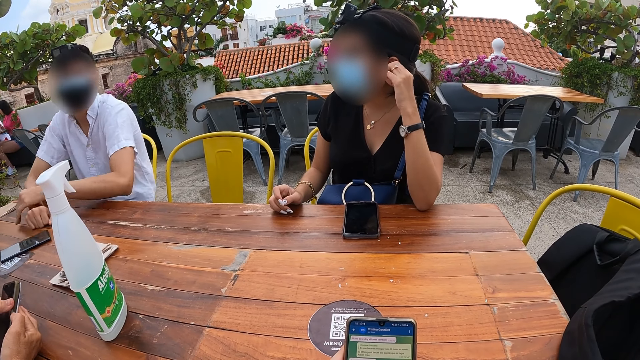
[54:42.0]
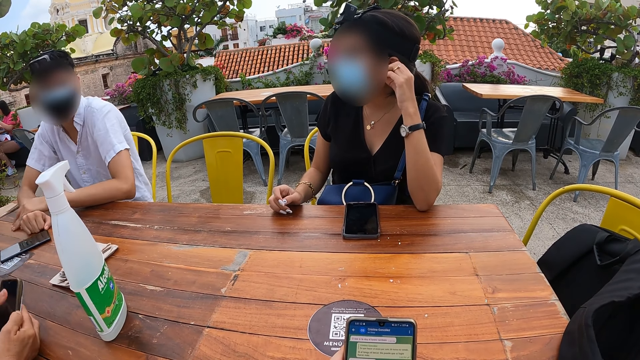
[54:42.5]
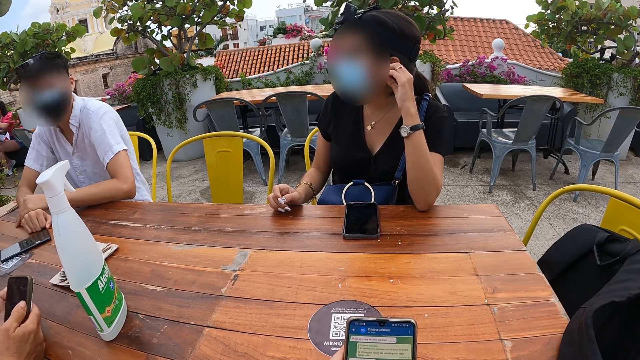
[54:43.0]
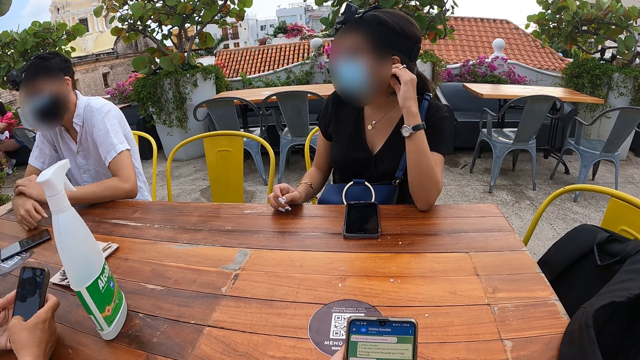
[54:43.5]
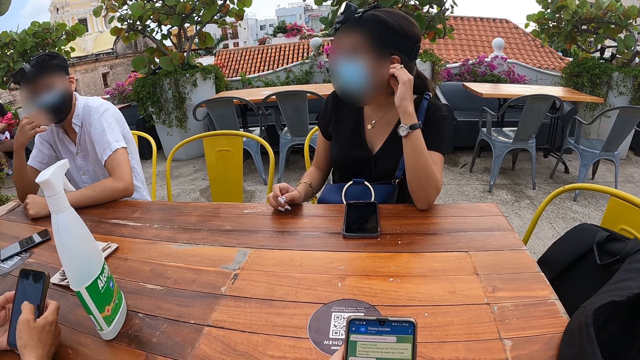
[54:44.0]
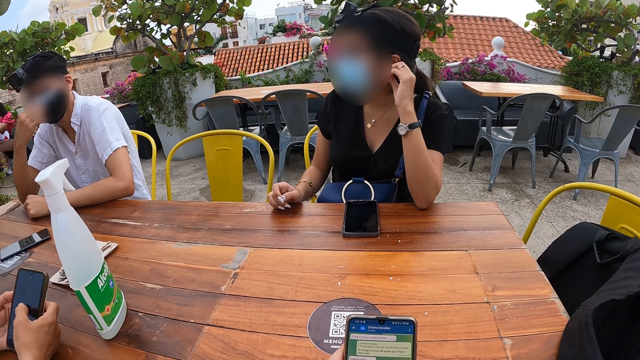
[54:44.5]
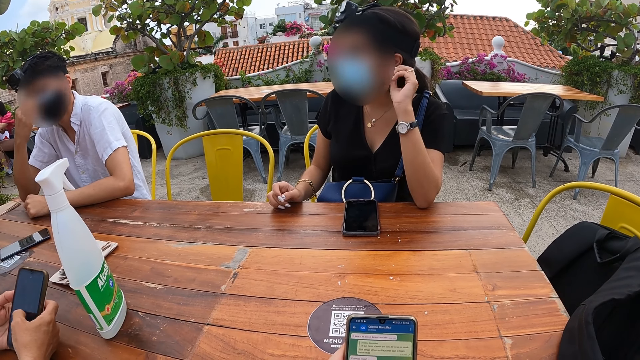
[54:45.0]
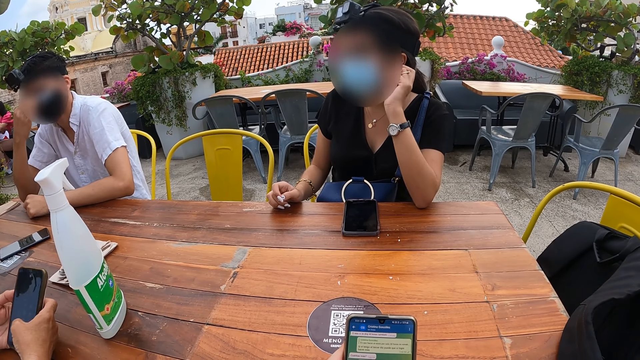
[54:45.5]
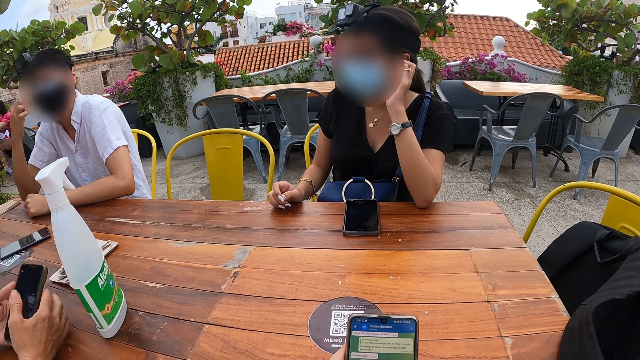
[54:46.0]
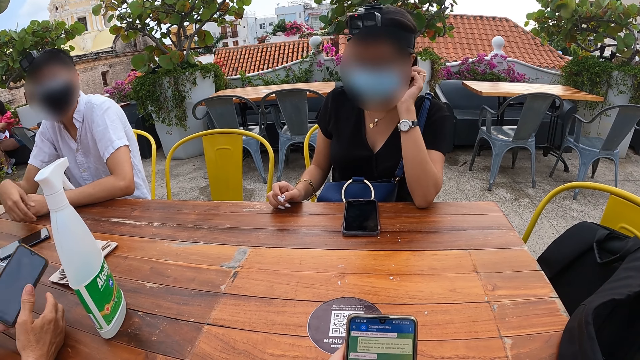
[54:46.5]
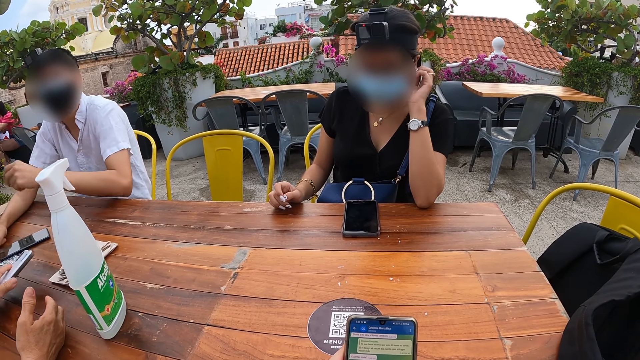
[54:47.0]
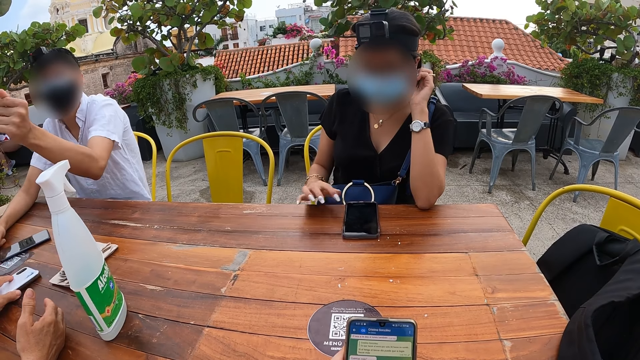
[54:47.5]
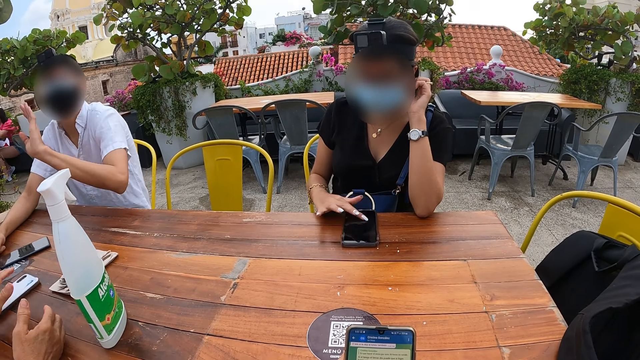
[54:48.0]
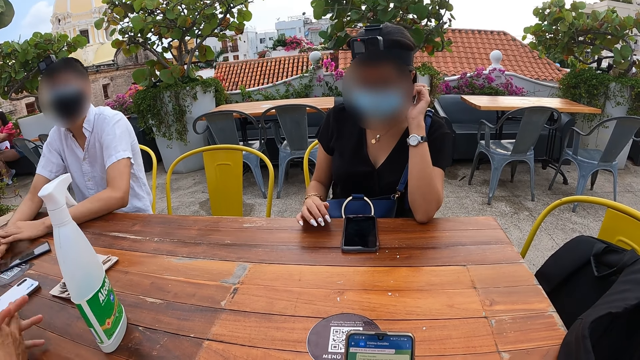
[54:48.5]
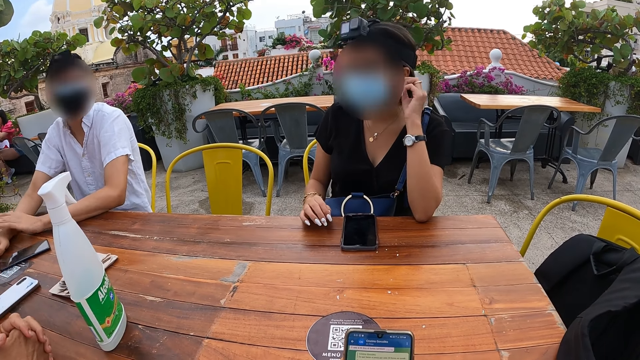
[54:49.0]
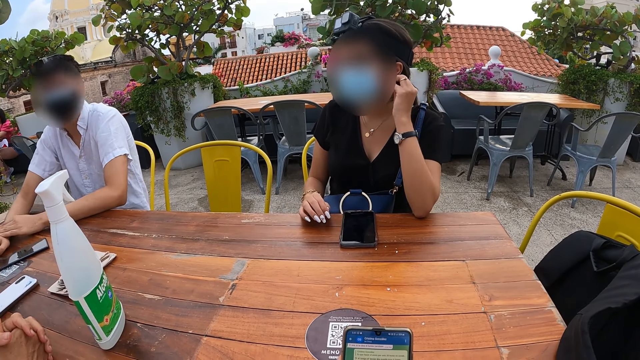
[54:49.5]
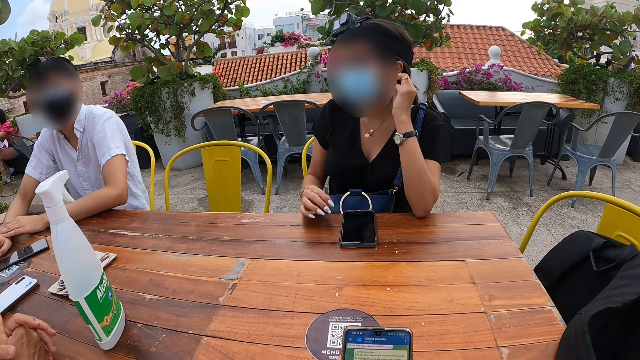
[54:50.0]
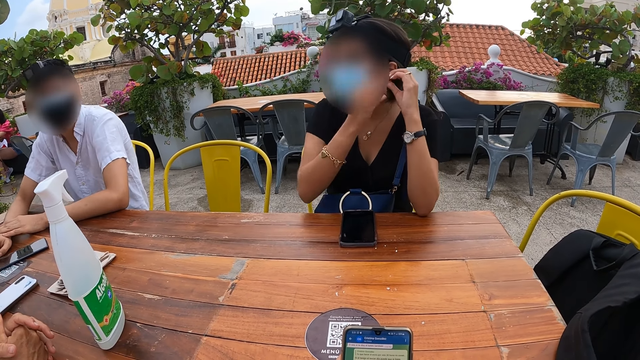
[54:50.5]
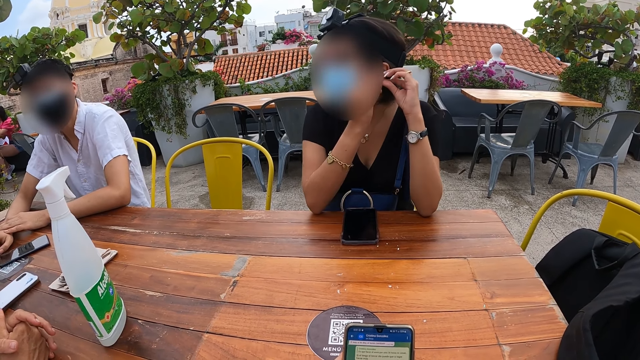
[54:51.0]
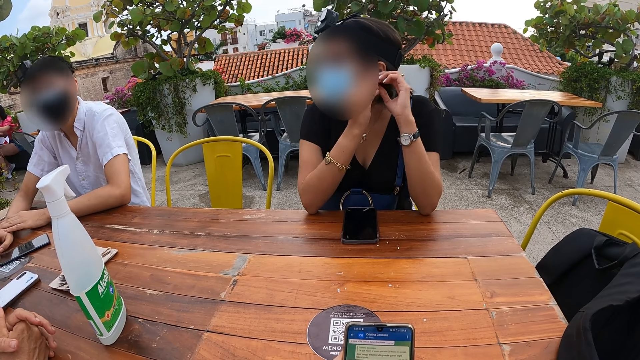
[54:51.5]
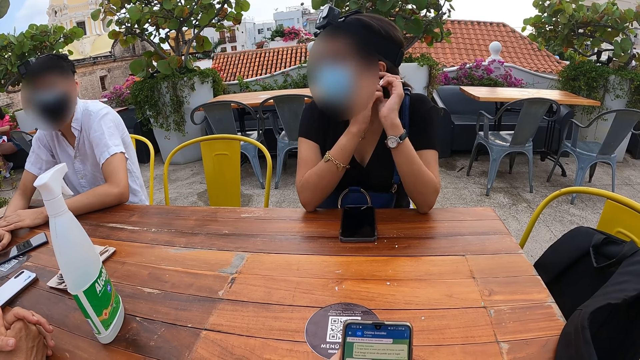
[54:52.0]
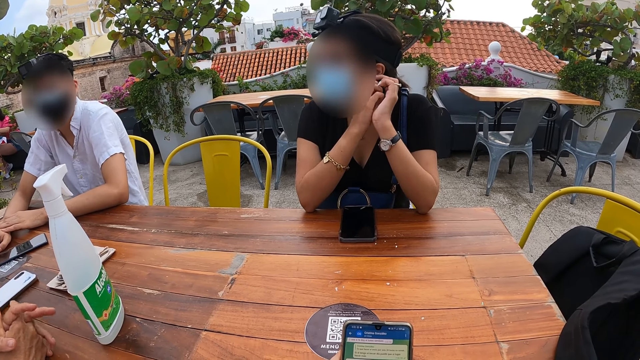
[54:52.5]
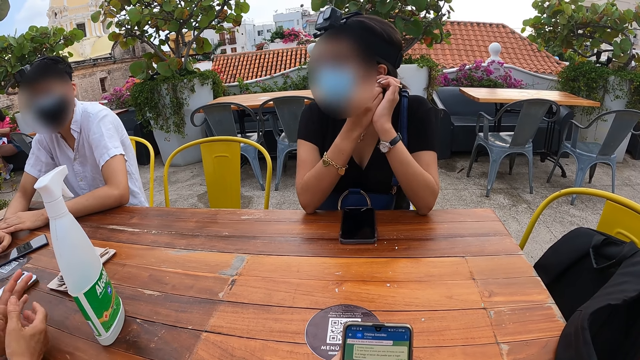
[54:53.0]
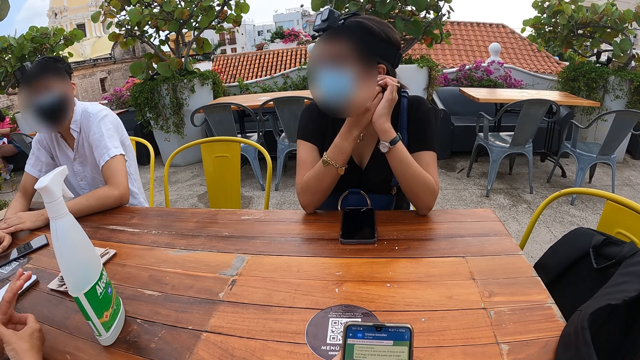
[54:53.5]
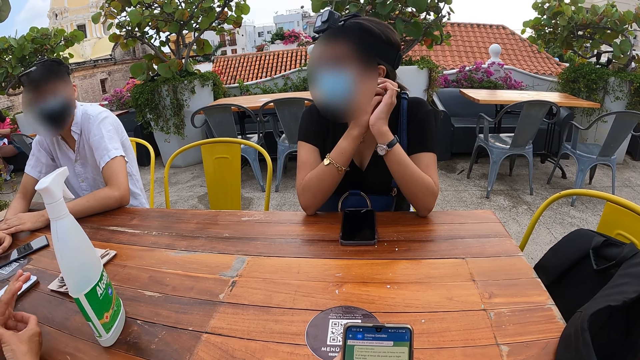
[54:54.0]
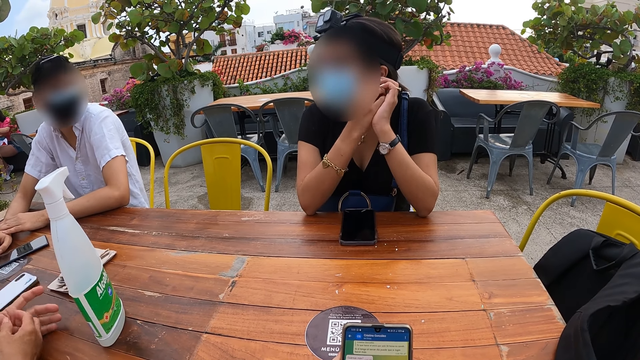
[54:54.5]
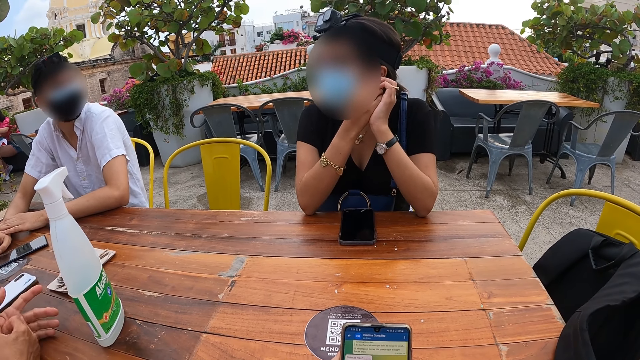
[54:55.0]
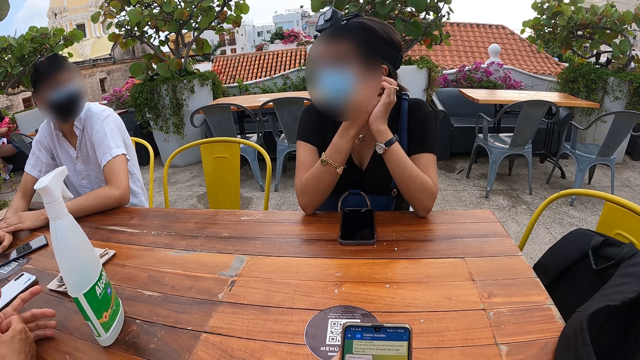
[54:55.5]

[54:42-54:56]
The woman operates a phone with both hands. The woman holds the phone. The man adjusts a nose mask on his face with his right hand. The woman drops the phone in her left hand on the table. Another woman operates the phone on the table with her right hand. The other woman adjusts an earring on her ear with both hands and holds her earring.

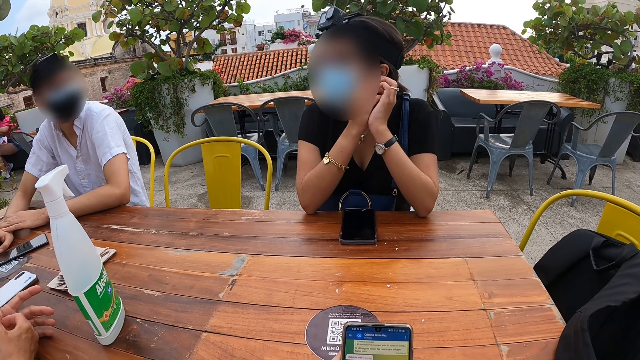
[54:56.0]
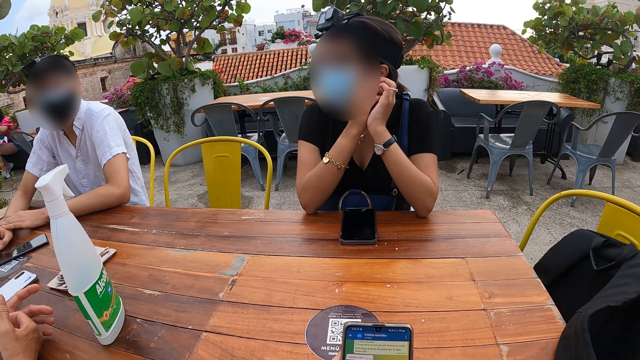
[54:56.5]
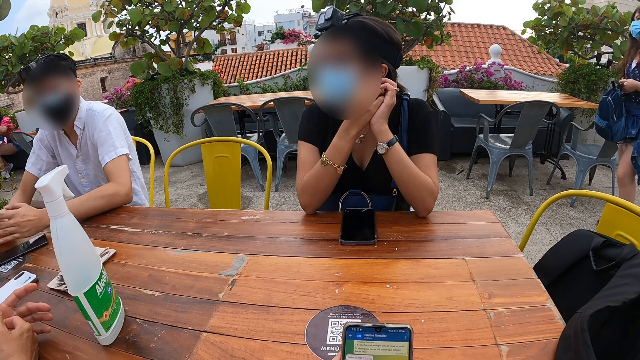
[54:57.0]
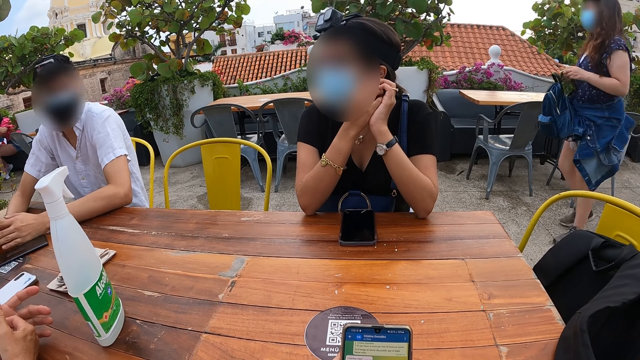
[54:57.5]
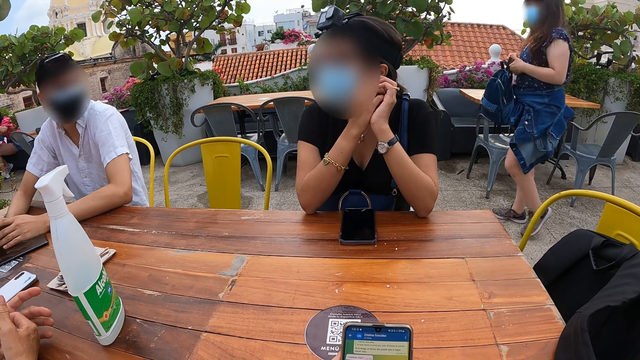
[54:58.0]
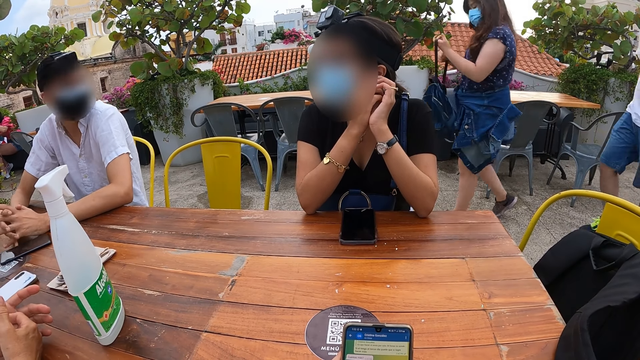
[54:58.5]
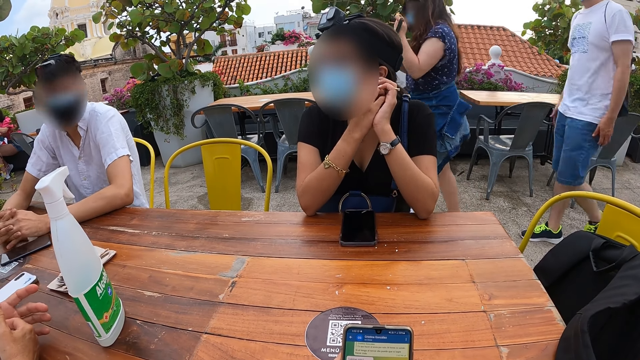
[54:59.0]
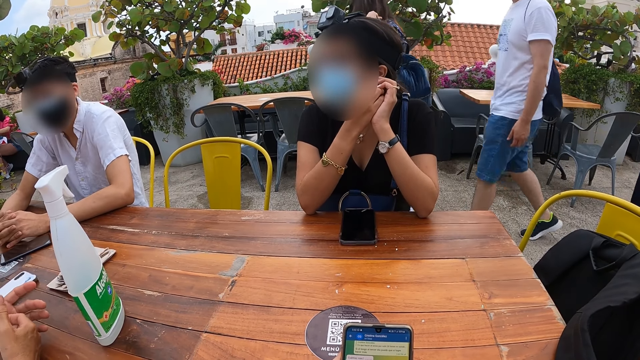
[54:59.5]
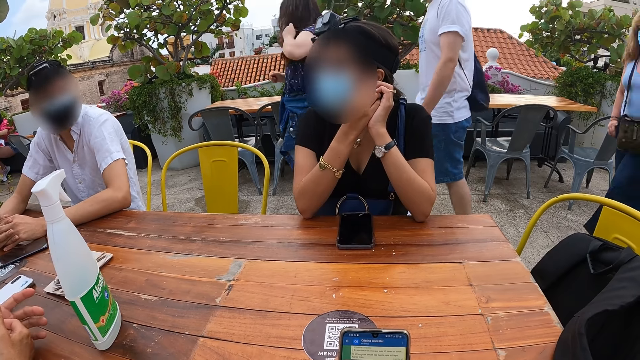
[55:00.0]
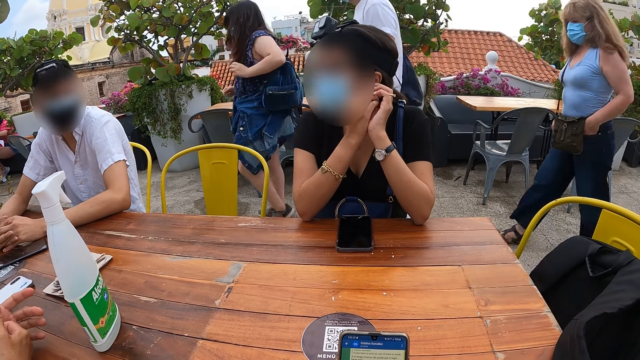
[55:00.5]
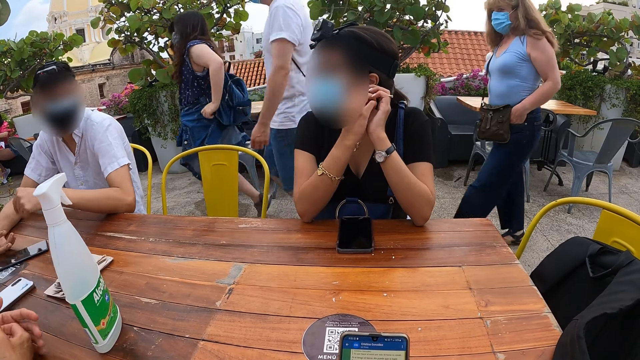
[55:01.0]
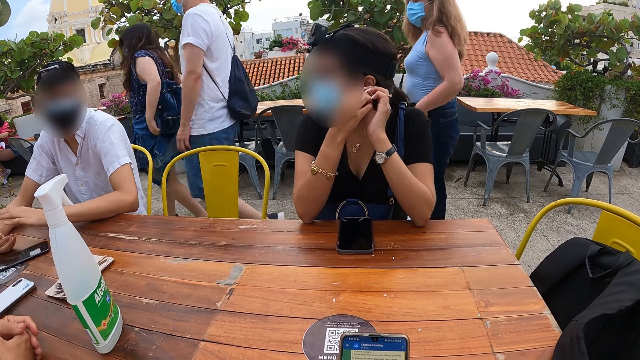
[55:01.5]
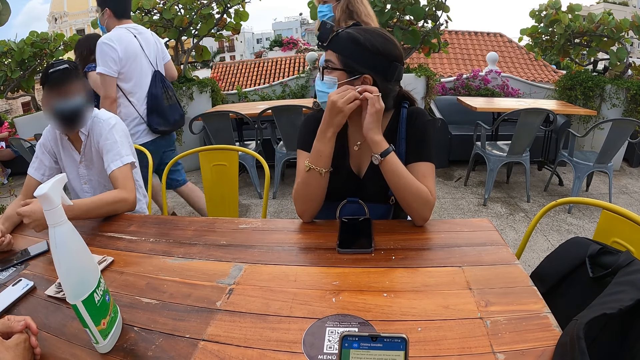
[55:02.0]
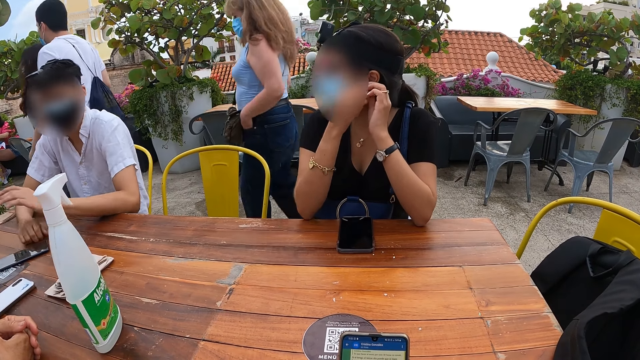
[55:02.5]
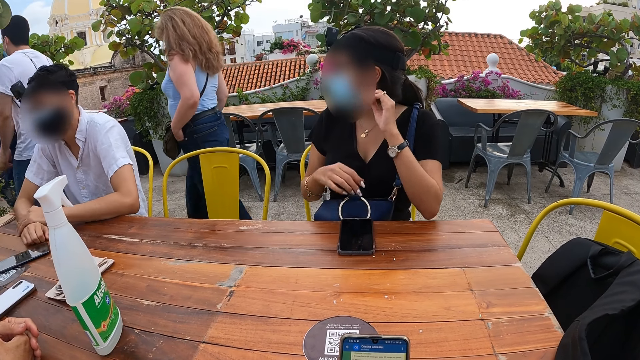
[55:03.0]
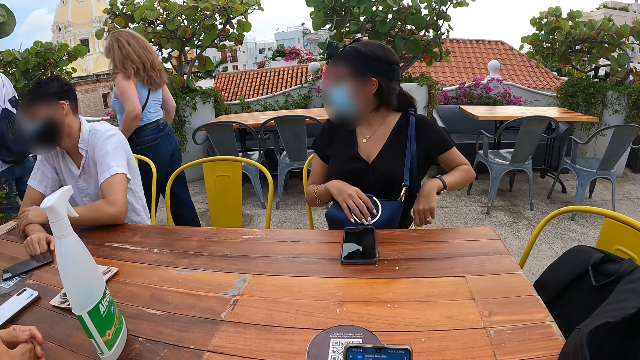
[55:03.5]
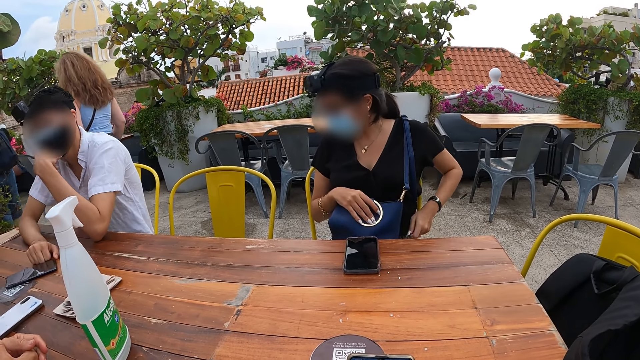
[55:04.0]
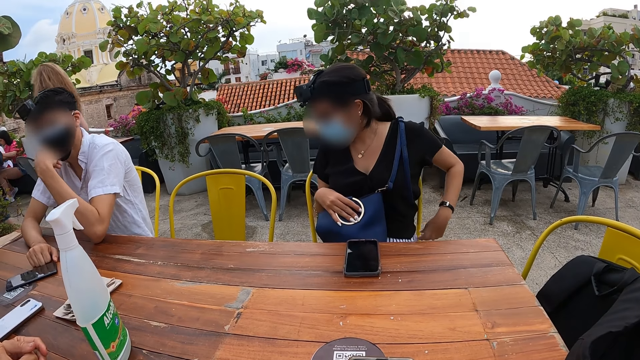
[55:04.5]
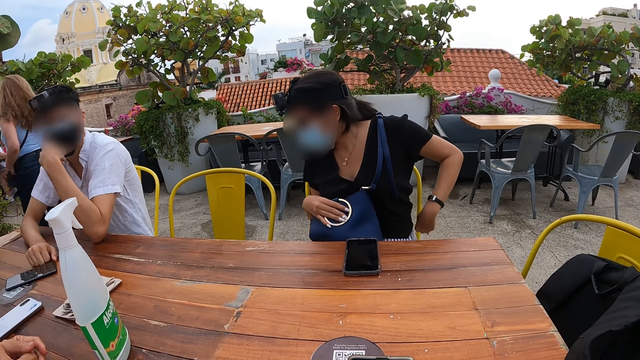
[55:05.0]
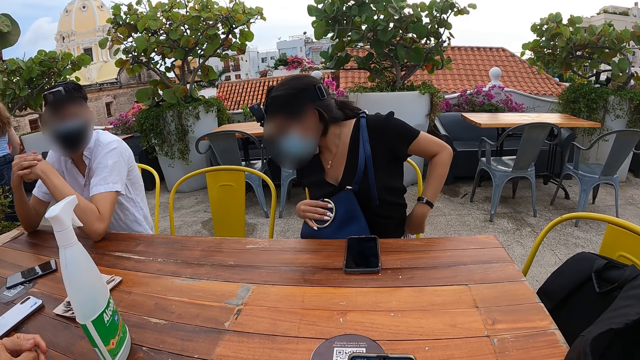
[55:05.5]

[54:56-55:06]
A woman carries a bag with the strap on her shoulder with her left hand. The man interacts with the camera wearer and another woman. The other woman adjusts her cloth with her left hand. A person holds the bag with the right hand.
